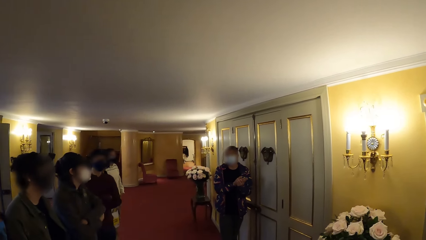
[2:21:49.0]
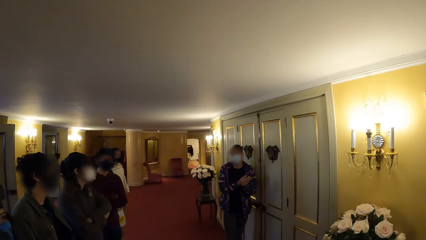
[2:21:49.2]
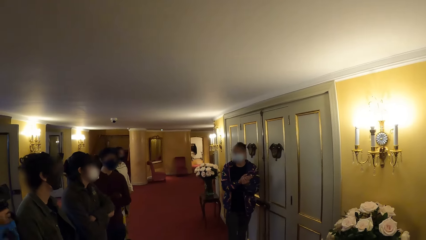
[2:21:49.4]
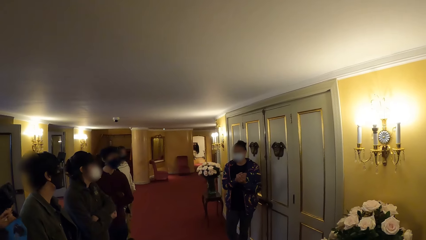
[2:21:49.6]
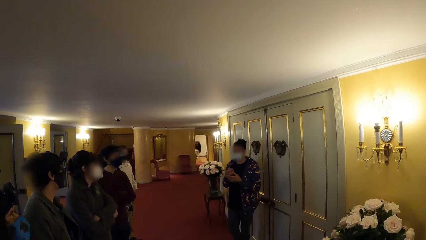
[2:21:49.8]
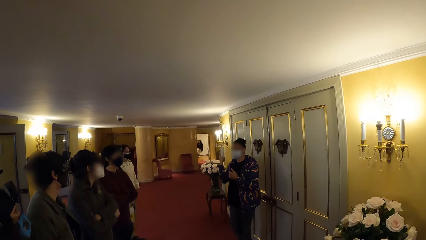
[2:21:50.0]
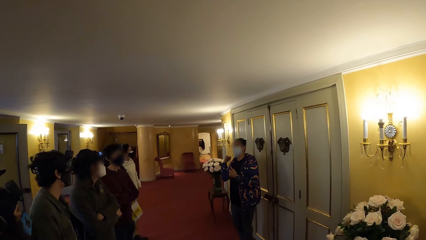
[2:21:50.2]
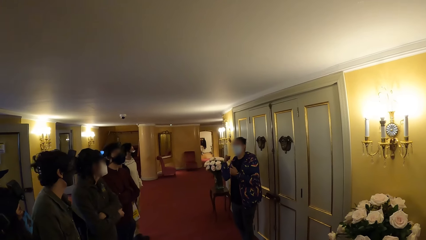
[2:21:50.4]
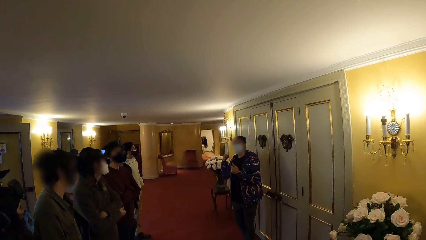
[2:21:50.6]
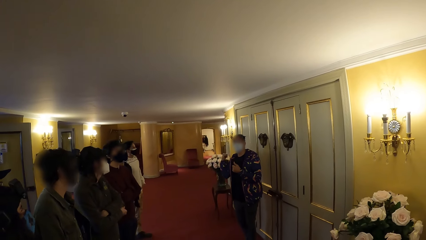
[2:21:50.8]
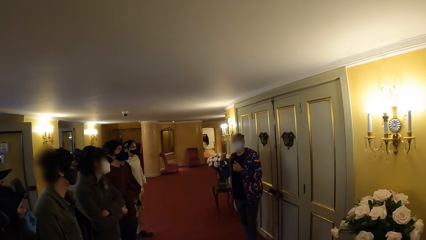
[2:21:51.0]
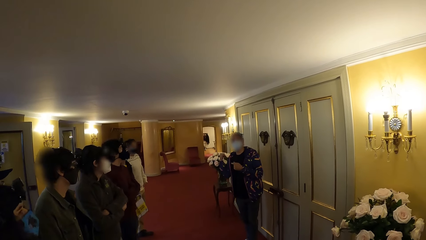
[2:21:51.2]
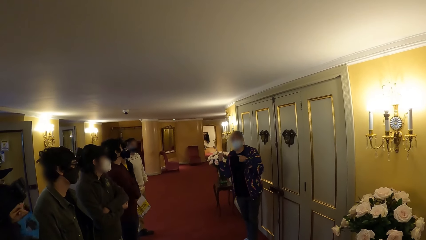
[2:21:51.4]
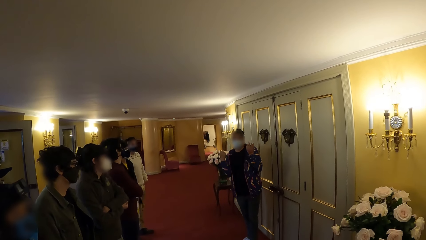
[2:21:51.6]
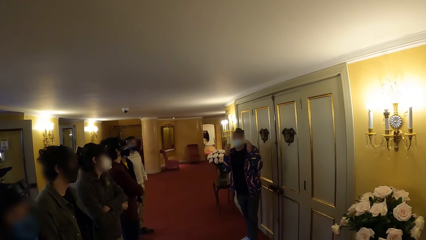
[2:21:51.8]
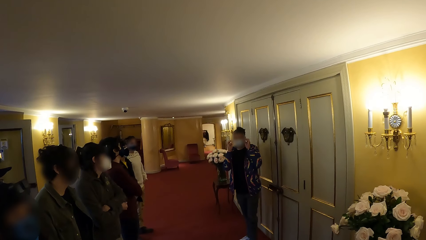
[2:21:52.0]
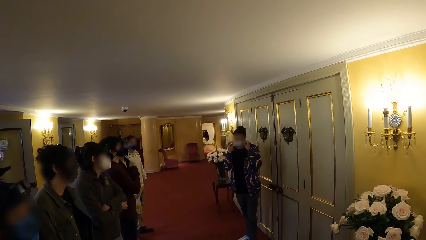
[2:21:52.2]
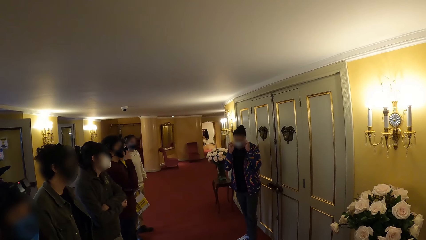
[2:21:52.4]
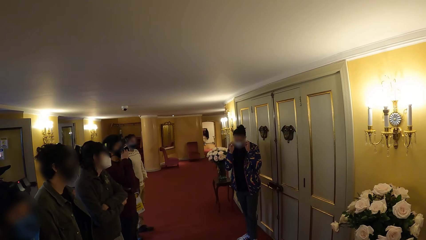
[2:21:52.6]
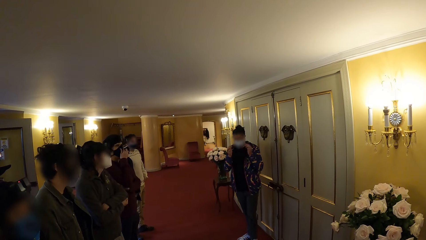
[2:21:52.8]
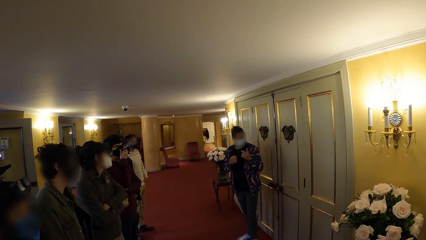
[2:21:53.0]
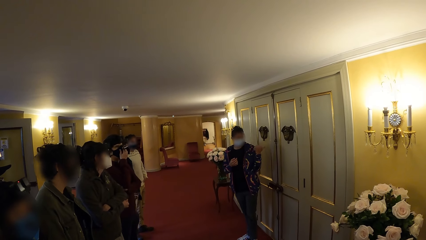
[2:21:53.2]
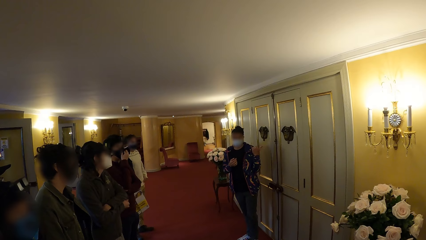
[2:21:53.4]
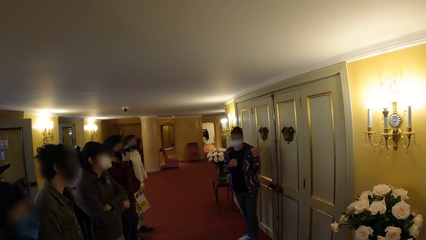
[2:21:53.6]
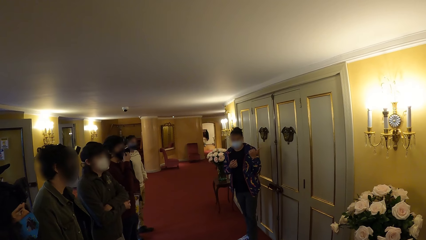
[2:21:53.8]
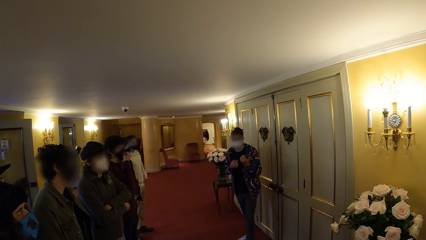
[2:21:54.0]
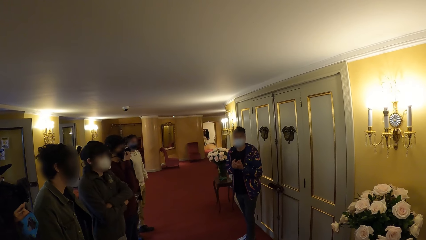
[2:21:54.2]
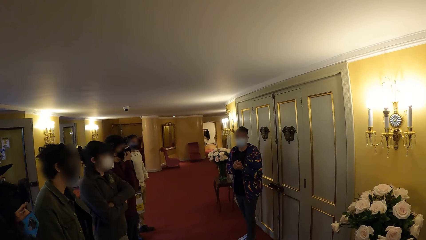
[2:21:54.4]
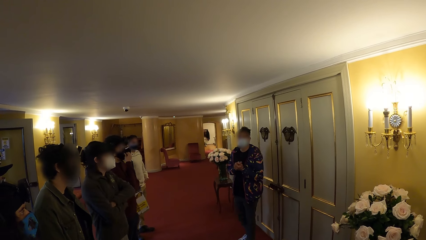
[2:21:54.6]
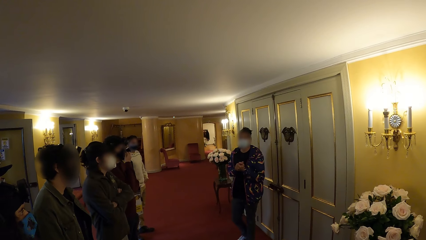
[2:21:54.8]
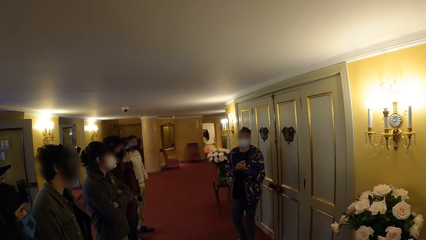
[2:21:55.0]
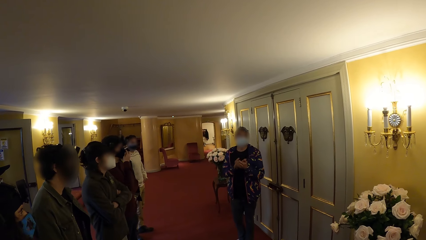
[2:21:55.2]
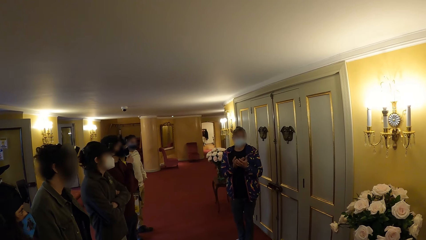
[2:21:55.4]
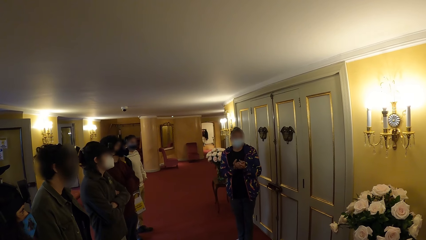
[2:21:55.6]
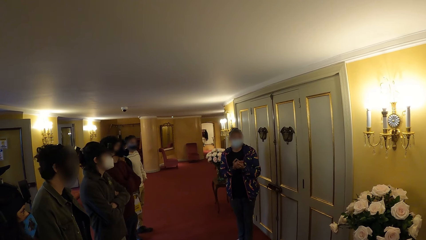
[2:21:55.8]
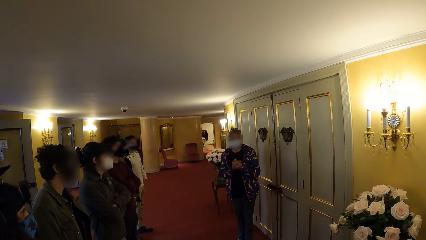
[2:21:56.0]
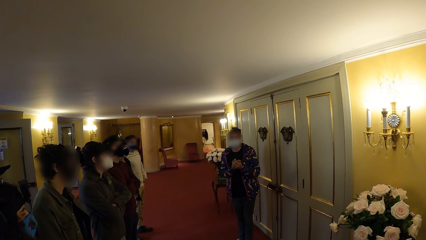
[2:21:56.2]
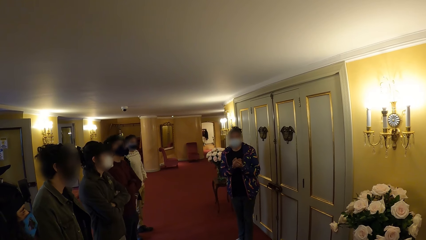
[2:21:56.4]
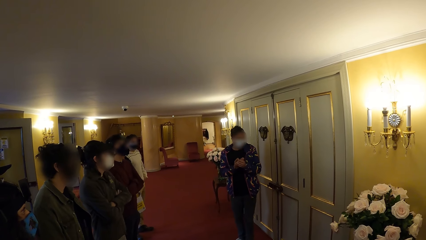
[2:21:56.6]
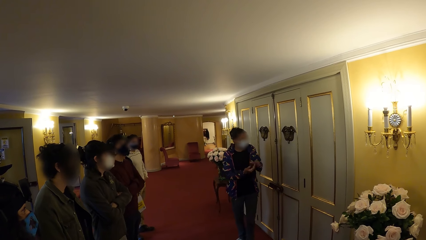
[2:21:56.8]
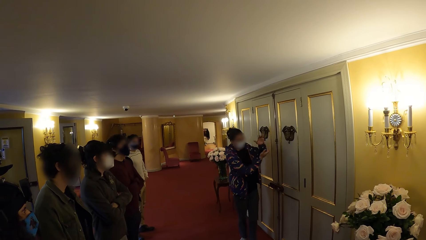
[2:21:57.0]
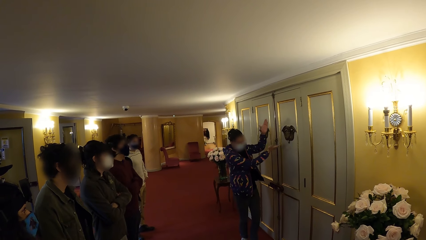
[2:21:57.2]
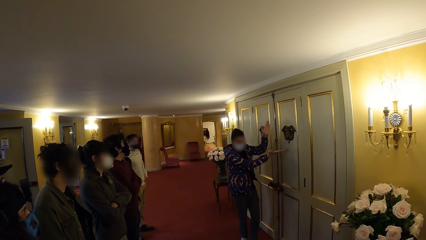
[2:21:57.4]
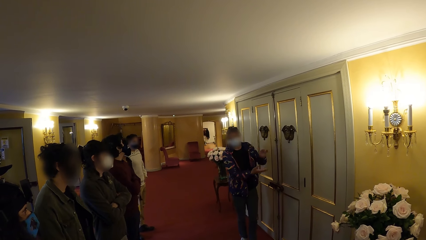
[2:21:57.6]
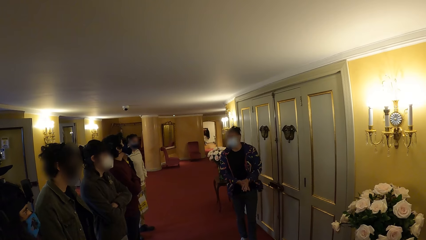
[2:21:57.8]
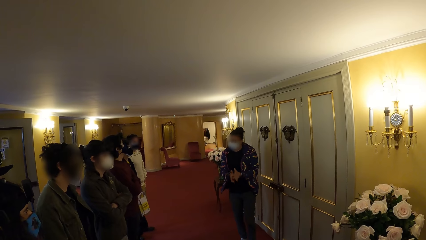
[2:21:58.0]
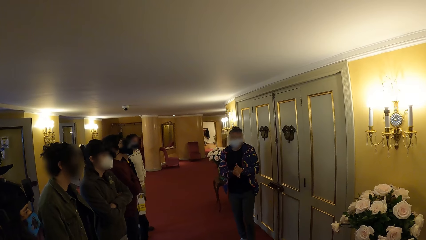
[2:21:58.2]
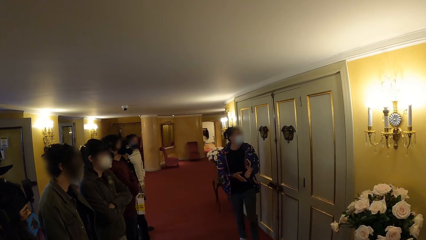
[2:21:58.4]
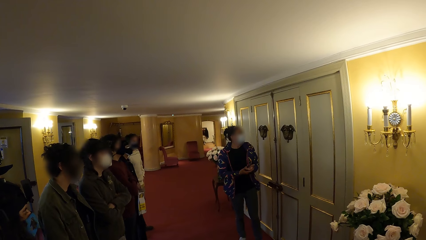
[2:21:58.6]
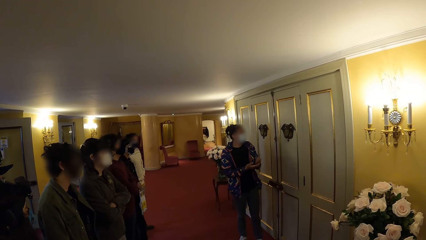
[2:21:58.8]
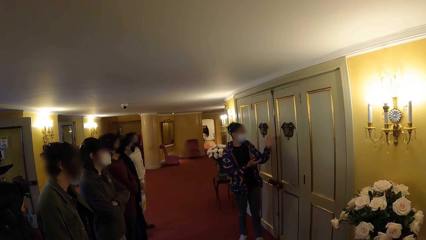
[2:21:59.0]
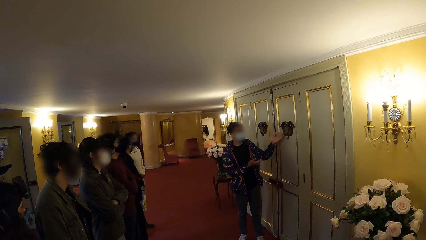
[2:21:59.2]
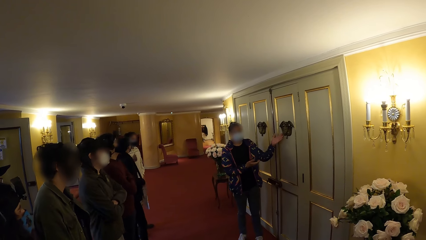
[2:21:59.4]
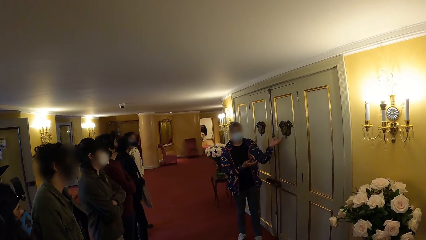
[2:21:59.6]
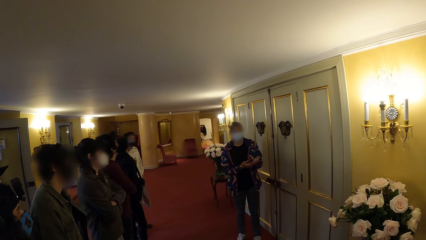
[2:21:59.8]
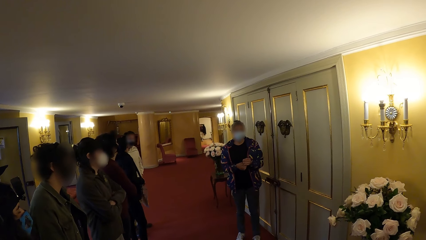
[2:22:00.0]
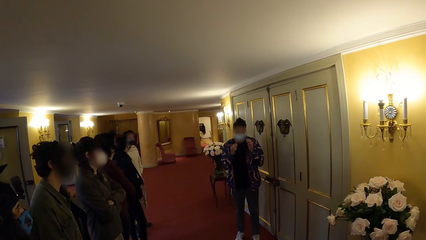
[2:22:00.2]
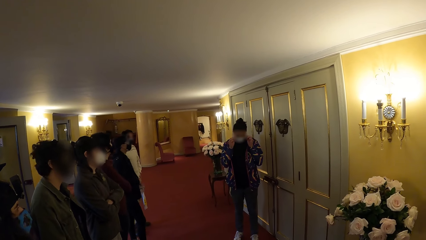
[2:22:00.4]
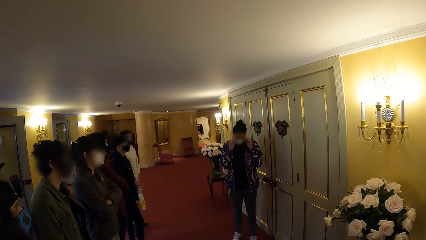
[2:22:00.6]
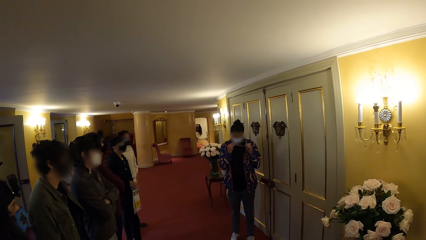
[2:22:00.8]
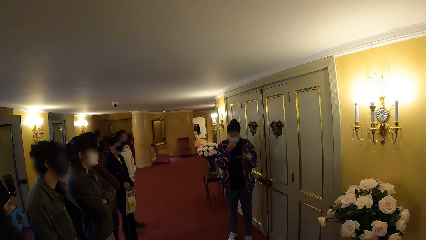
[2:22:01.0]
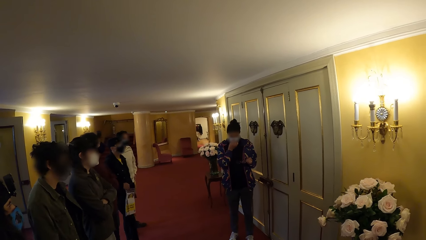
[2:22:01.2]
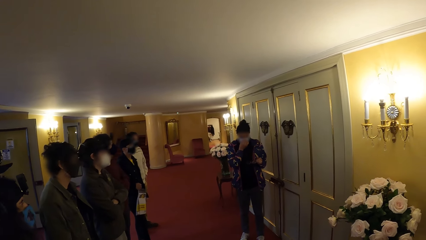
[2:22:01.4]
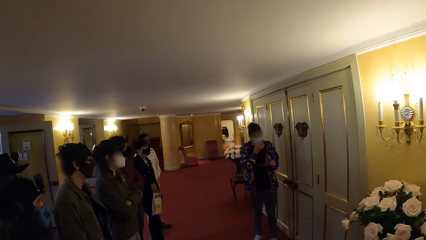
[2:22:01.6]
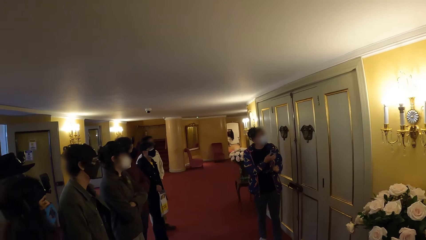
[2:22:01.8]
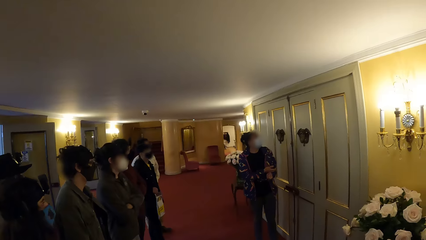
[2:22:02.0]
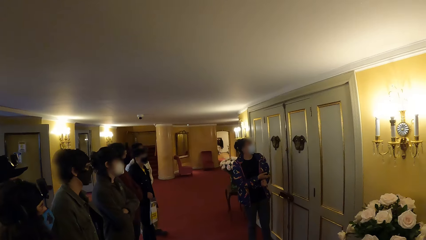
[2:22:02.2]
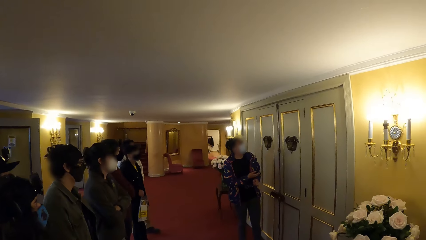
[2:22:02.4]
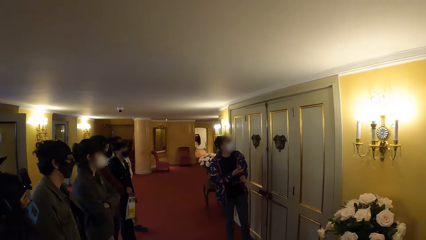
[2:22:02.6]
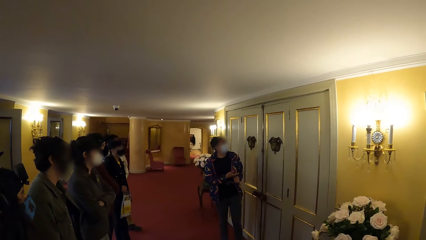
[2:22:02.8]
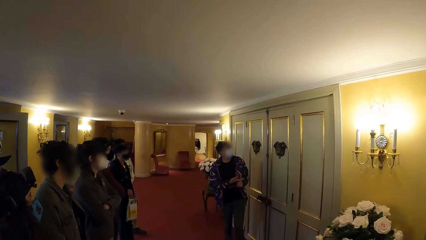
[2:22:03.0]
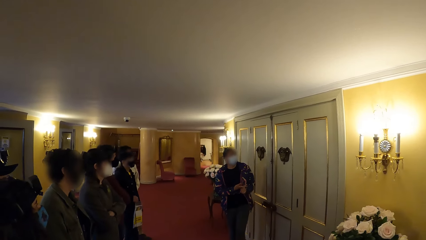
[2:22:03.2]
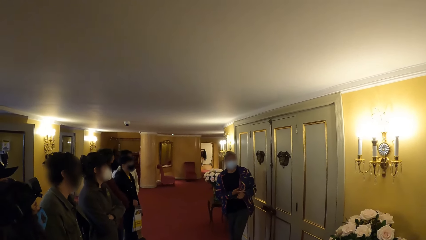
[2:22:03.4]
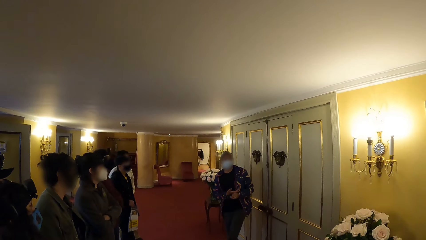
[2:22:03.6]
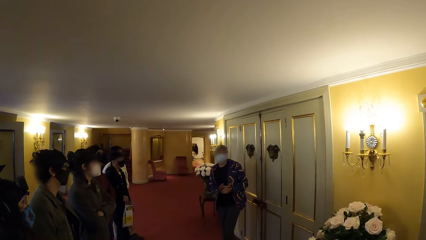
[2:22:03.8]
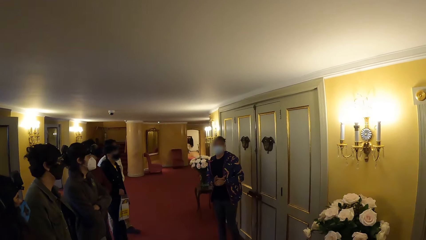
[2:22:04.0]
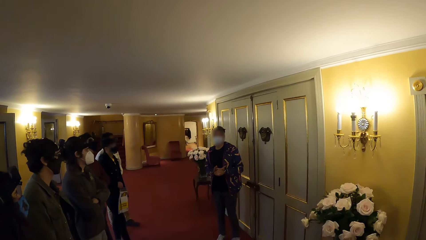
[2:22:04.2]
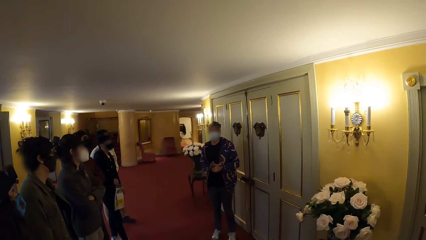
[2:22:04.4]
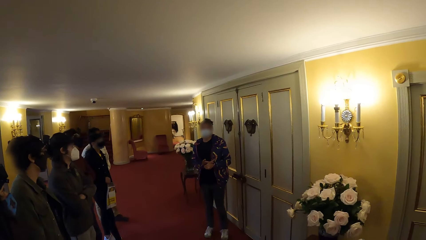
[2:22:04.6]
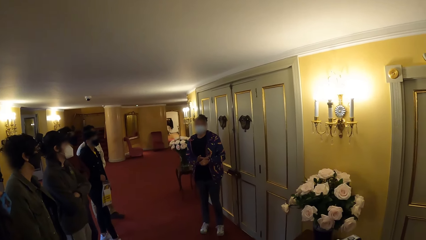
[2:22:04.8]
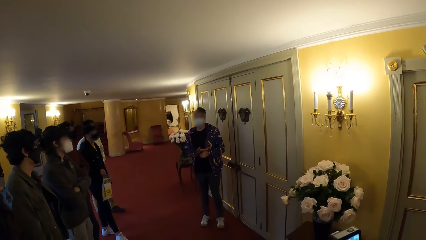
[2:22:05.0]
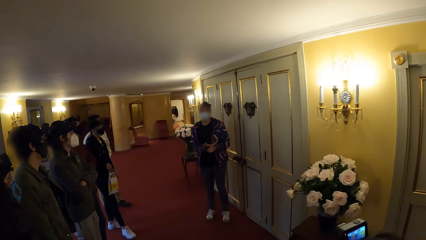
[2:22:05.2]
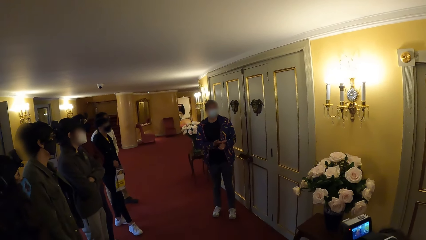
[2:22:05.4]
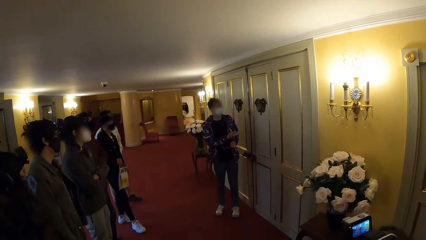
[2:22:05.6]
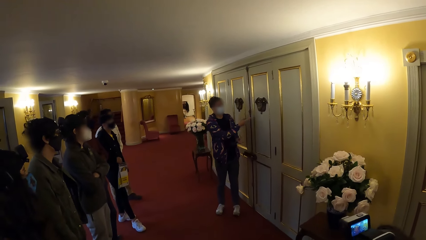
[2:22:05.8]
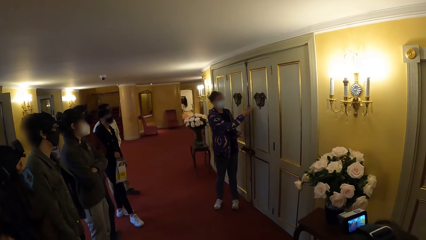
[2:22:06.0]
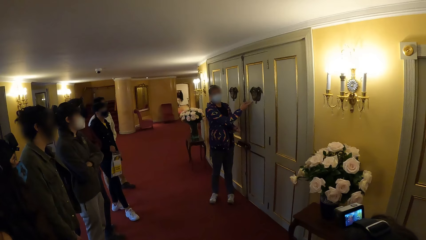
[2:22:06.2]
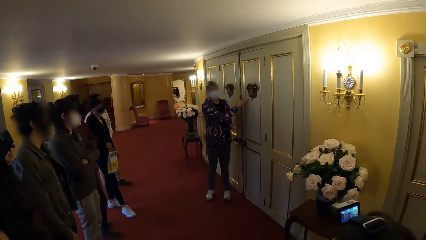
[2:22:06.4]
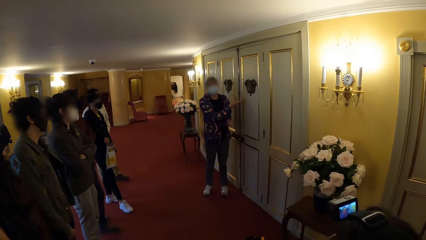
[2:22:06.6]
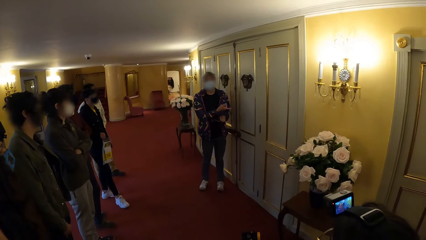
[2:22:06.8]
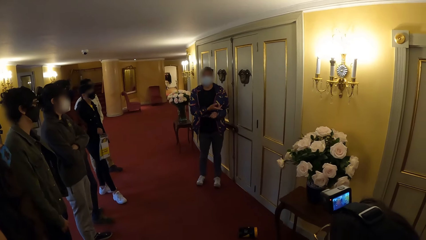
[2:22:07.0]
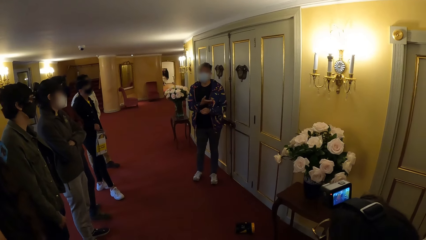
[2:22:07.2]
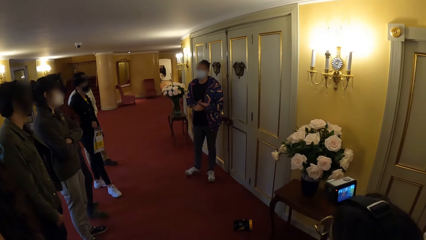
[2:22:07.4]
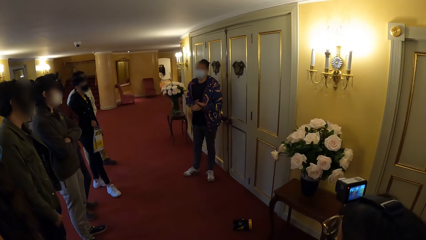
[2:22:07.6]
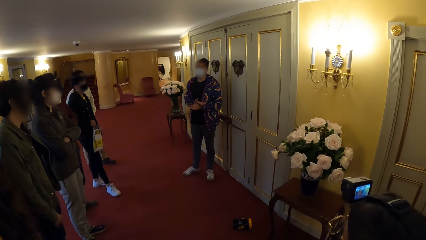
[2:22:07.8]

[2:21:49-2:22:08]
A person touches his mask. Another person holds his glasses. The other person points at the door, moves his hands and claps his hands. The other person removes his glasses and touches his eyes.
